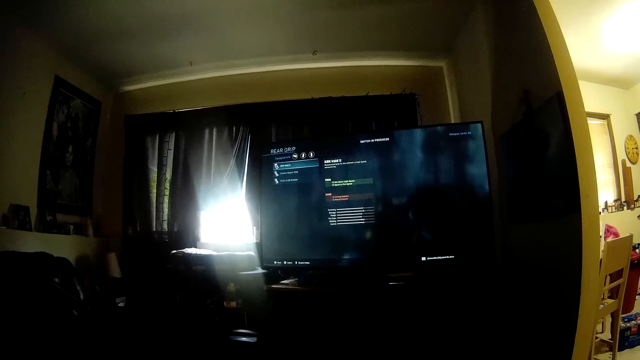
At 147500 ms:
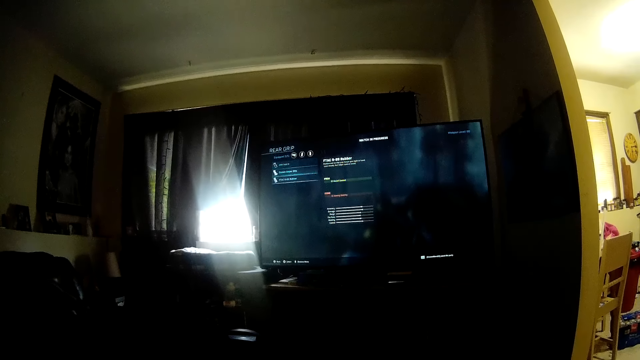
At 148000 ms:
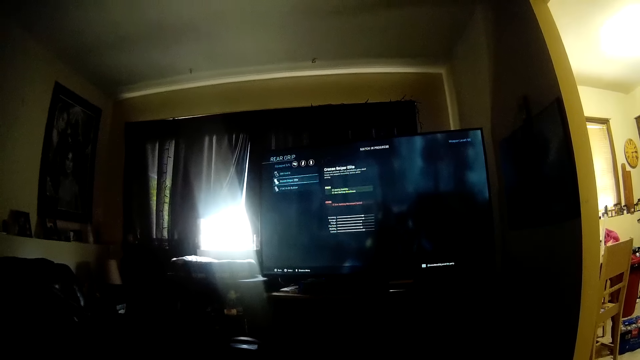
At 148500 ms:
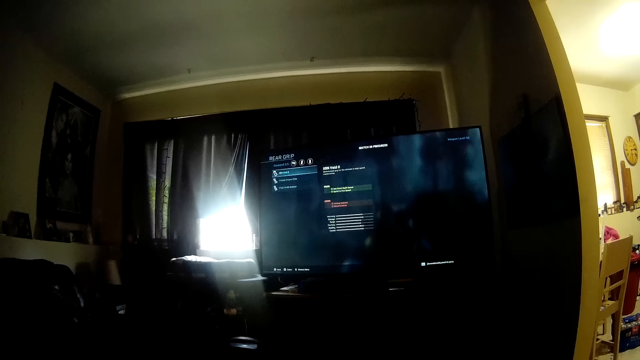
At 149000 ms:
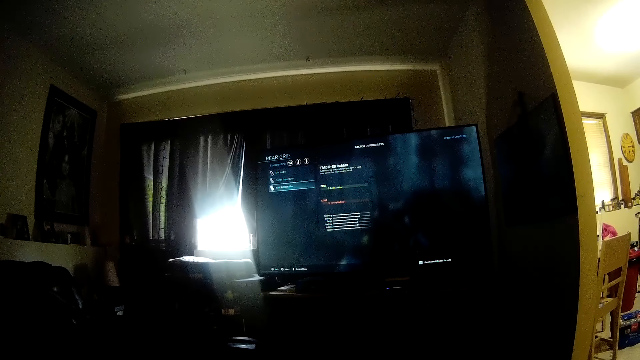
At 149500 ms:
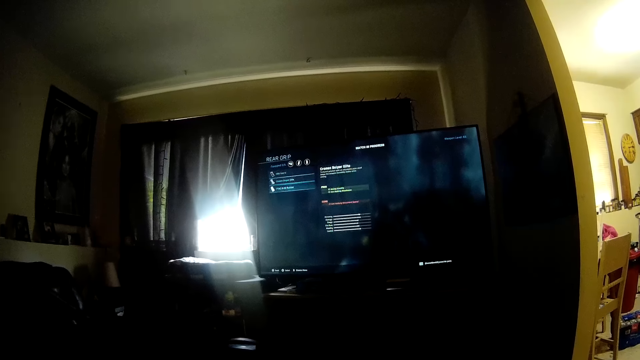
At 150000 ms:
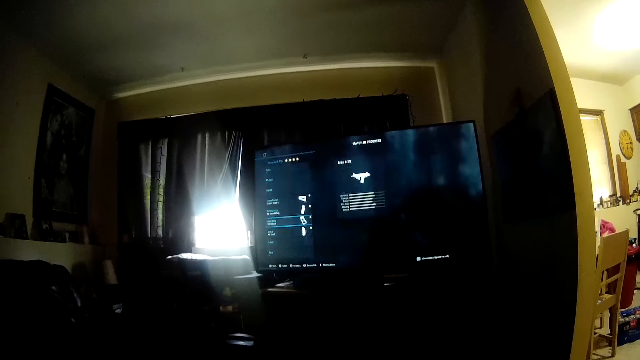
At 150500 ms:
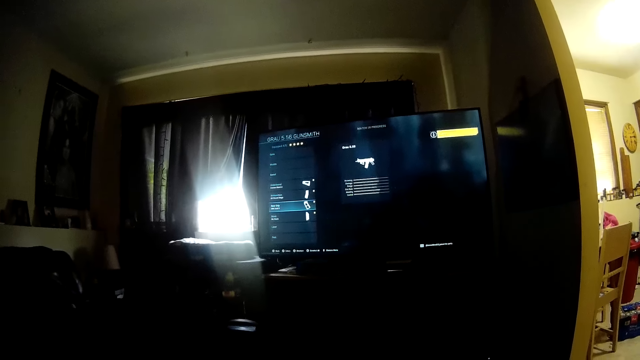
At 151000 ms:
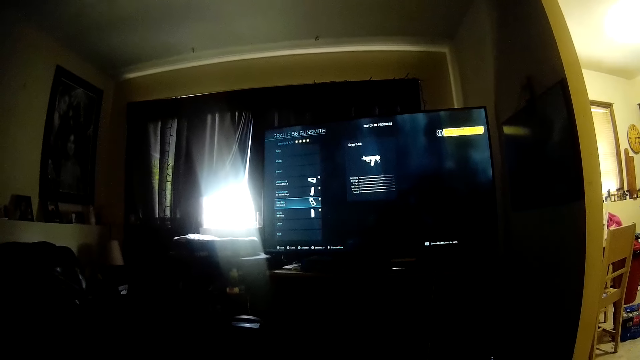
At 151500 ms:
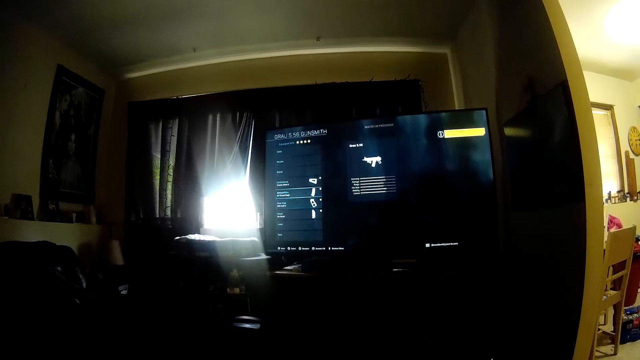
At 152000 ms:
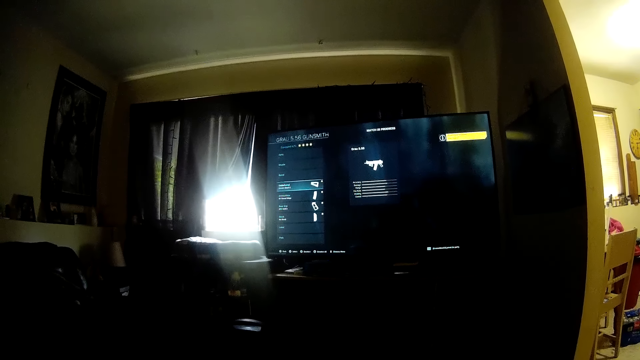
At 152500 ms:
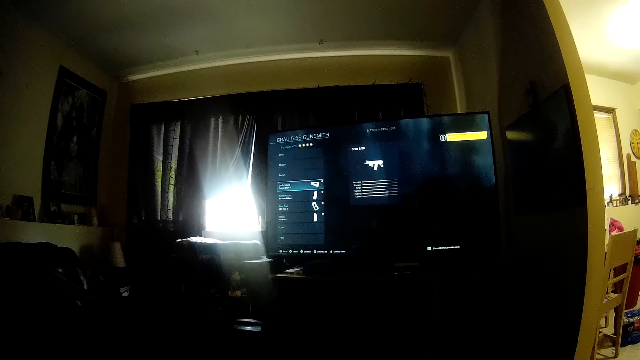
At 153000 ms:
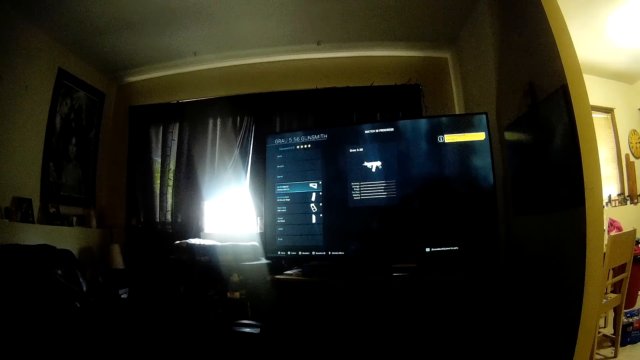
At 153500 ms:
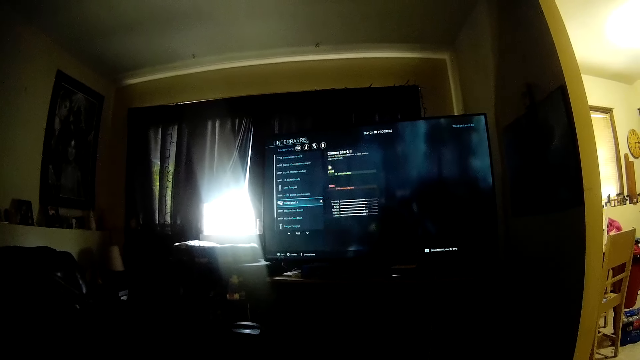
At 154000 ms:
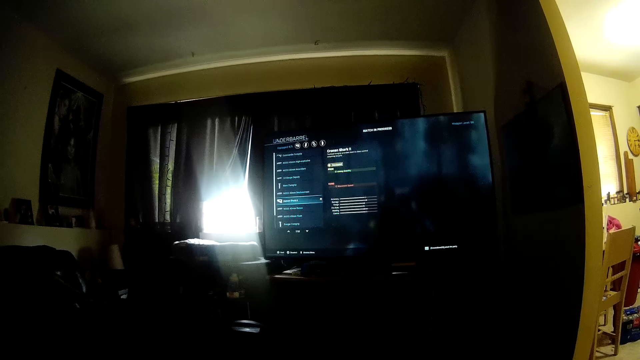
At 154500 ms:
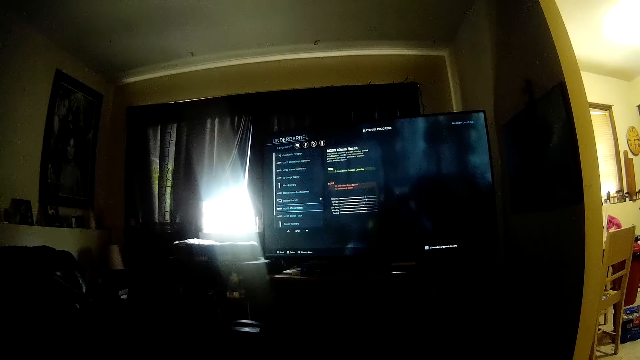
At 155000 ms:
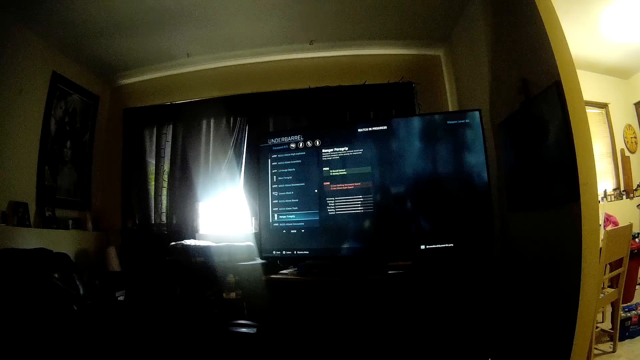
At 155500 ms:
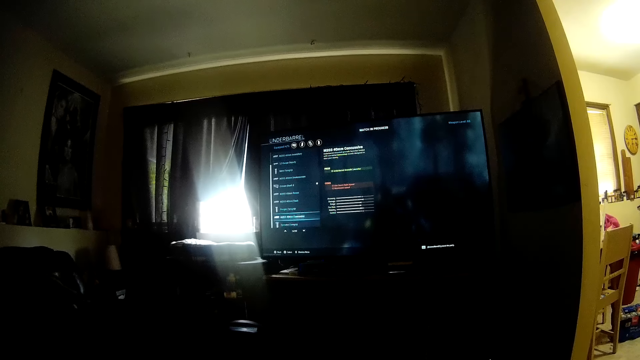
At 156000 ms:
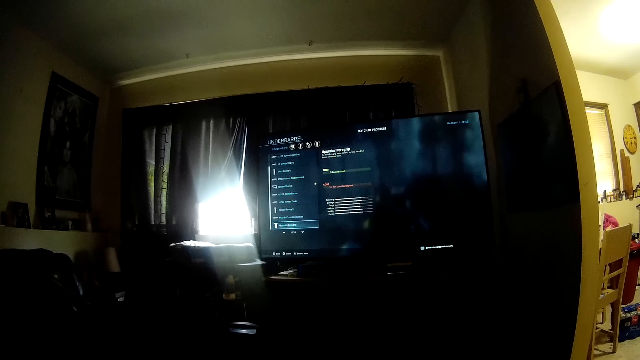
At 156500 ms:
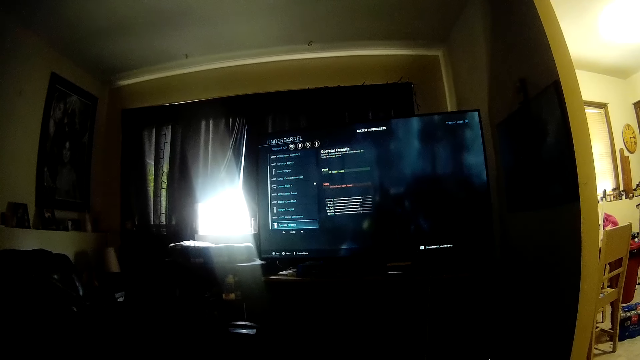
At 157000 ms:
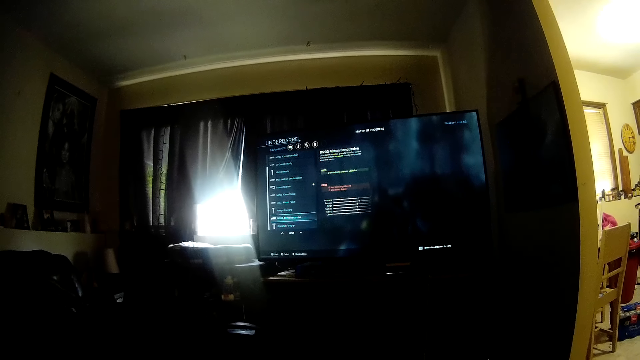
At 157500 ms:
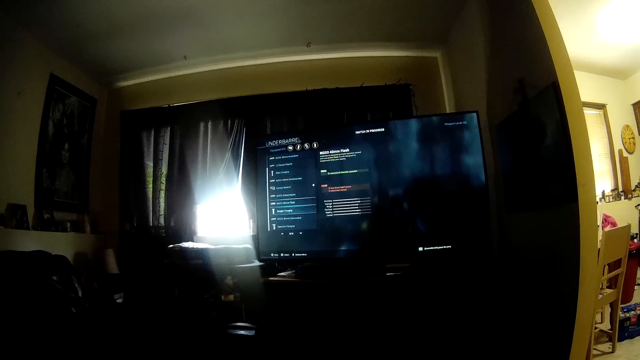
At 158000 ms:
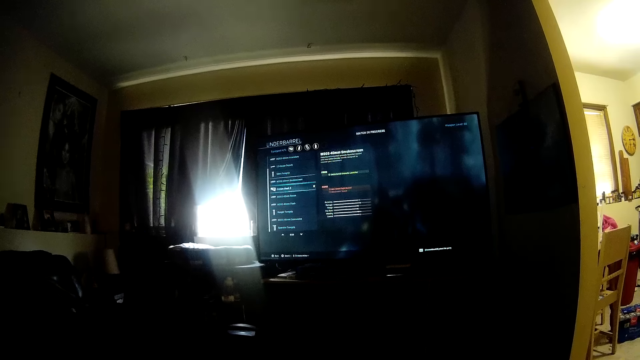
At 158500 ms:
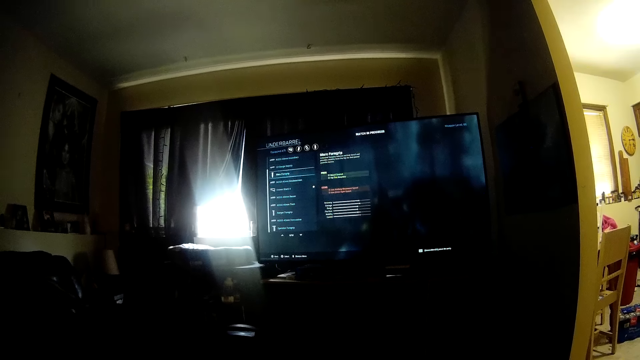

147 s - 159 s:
The camera wearer looks at the computer screen. They operate the computer. They look at the computer screen. They operate the computer.

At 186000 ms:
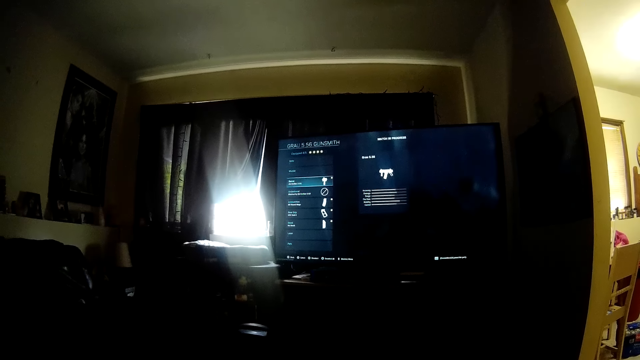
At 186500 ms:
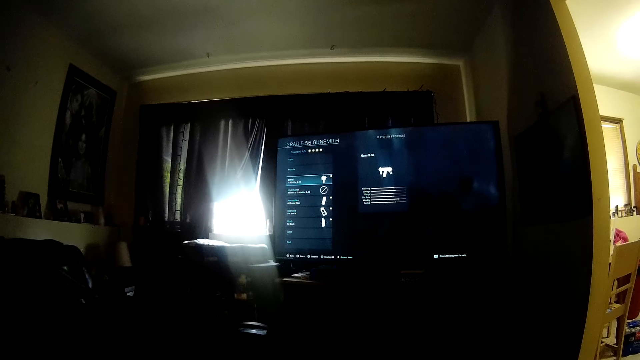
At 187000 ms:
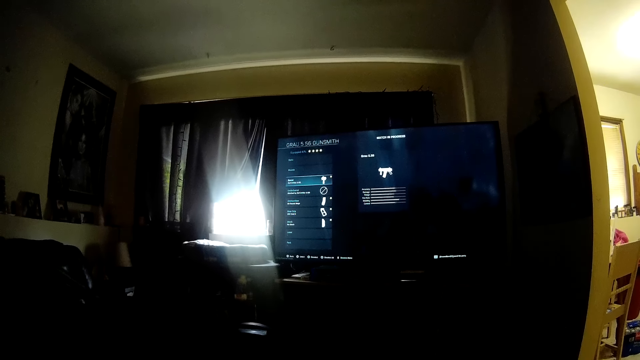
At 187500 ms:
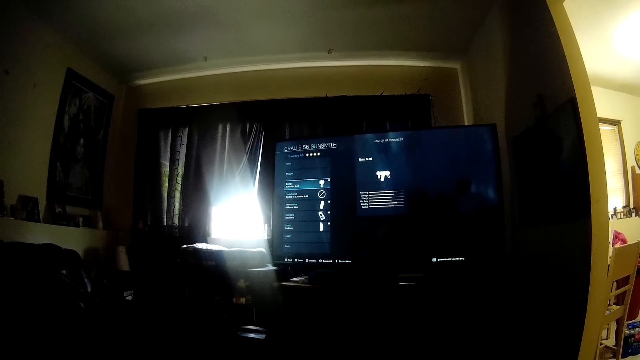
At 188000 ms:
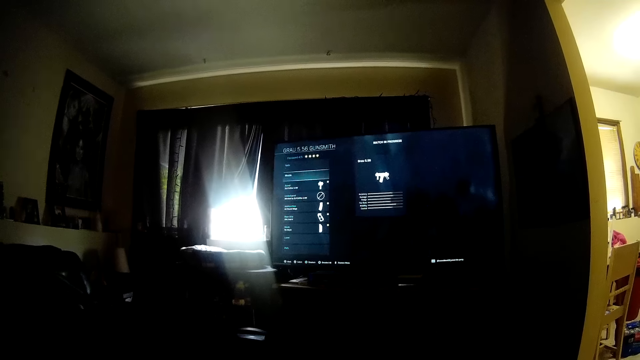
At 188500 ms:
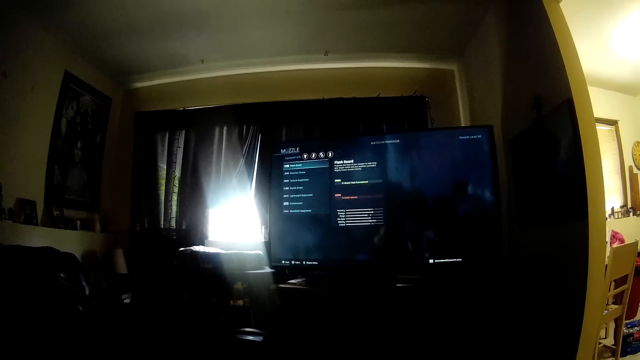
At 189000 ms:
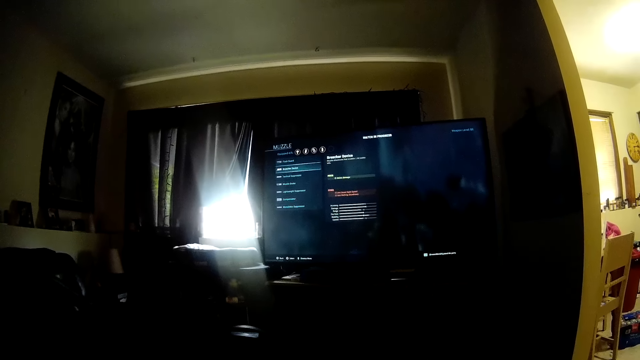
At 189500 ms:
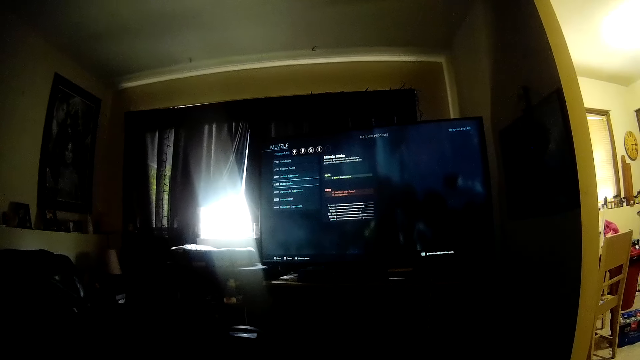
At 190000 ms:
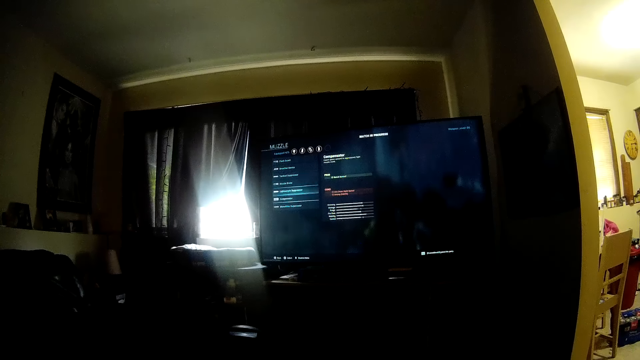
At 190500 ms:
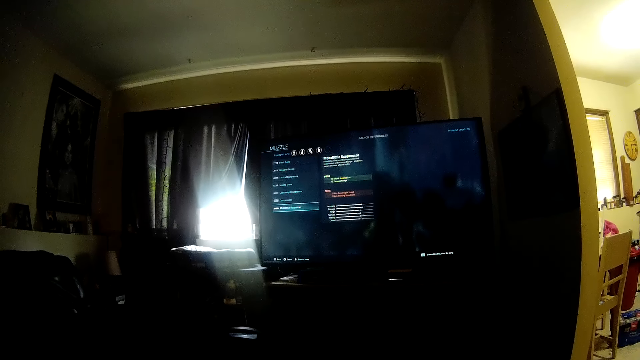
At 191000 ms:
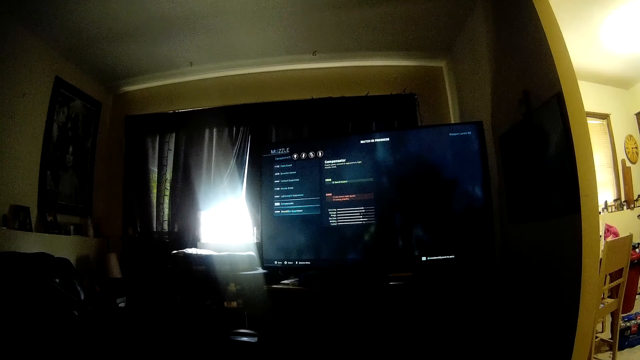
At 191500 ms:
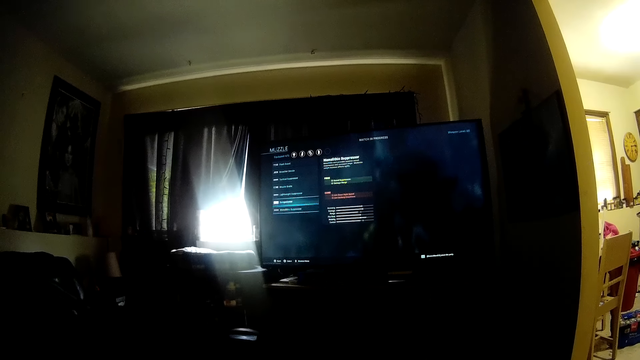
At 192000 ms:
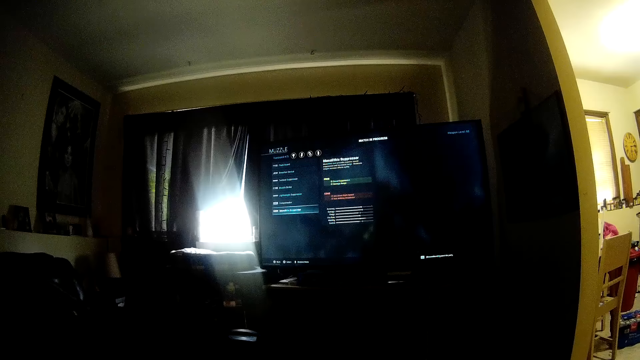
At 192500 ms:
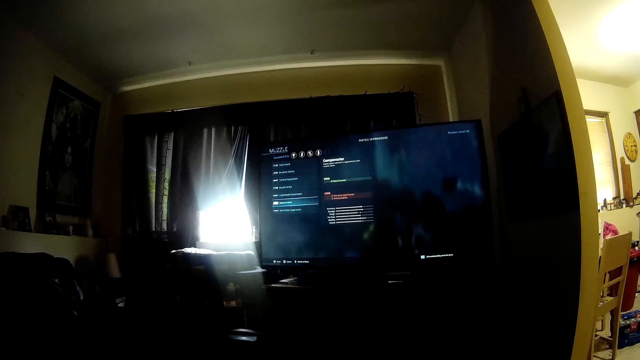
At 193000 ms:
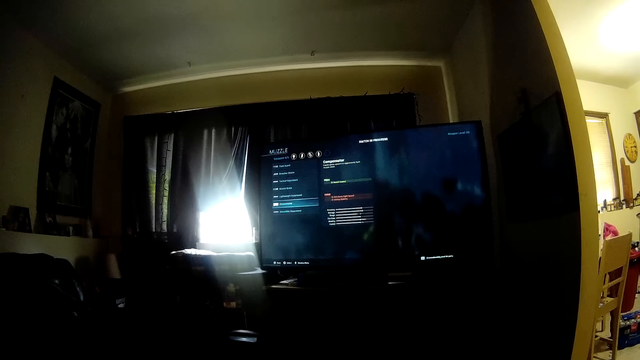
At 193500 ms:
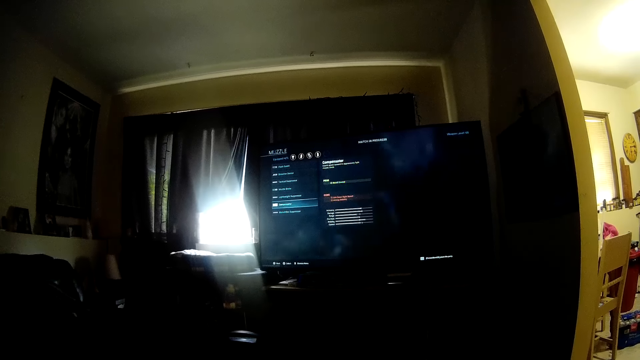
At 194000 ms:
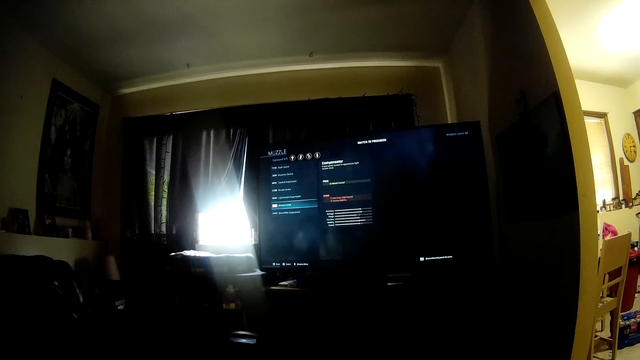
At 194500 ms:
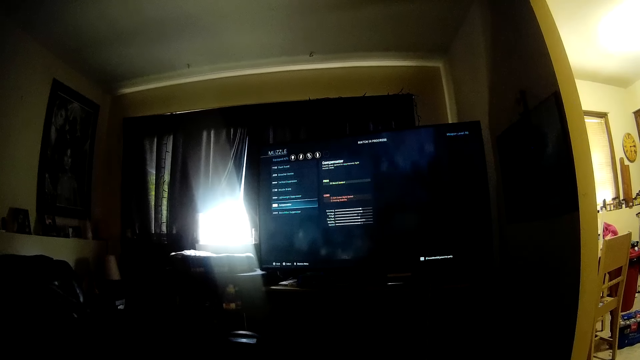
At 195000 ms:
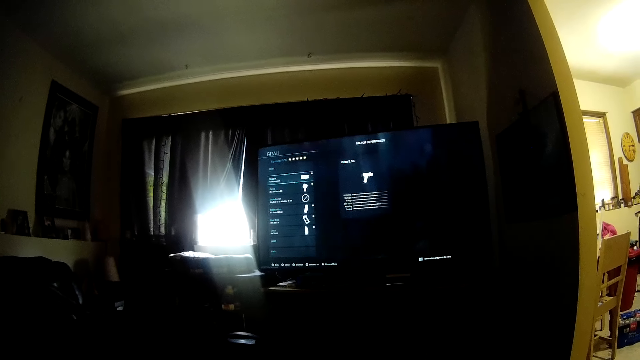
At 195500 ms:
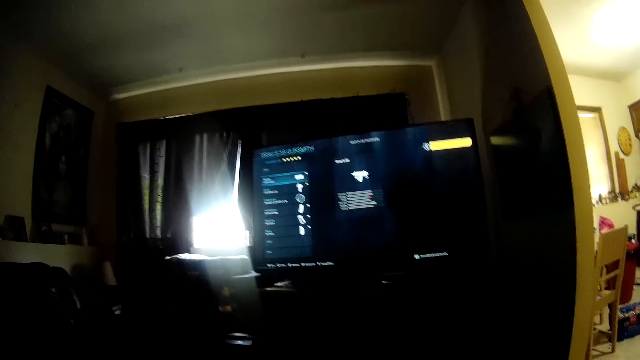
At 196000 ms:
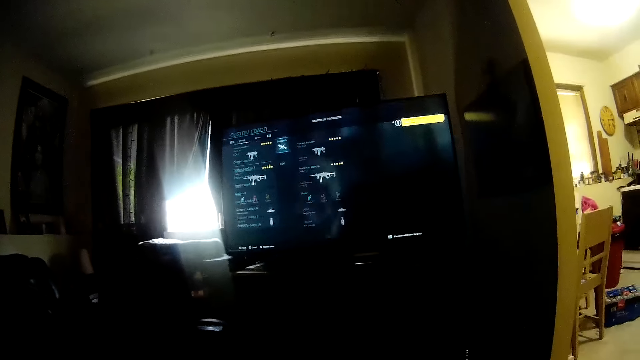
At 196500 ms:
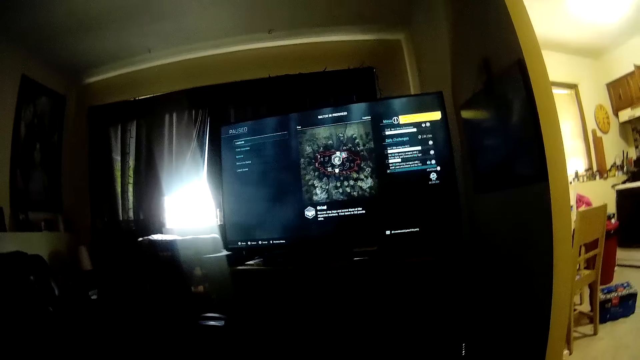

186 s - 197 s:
The camera wearer operates the computer. They look at the computer screen. They operate the computer.
